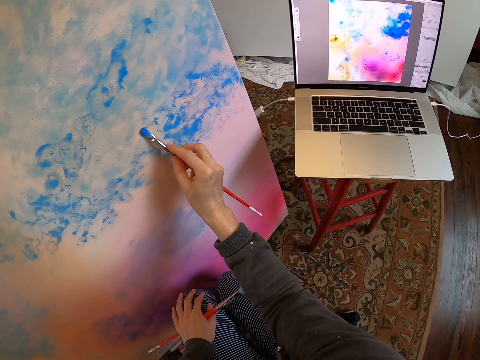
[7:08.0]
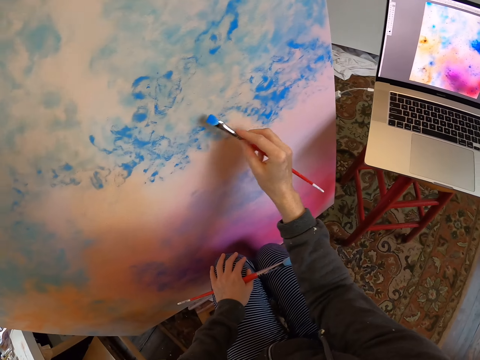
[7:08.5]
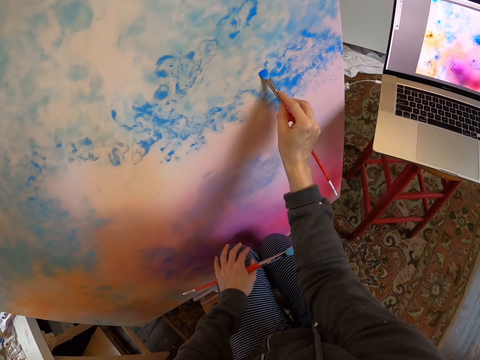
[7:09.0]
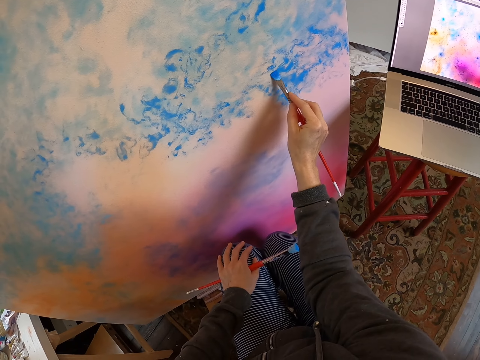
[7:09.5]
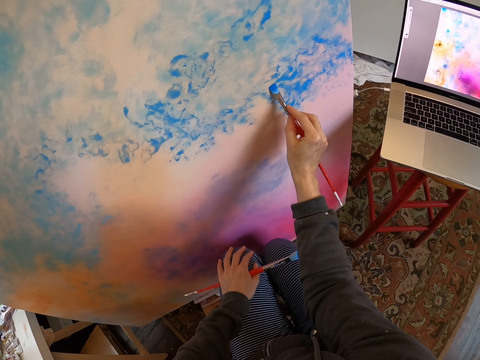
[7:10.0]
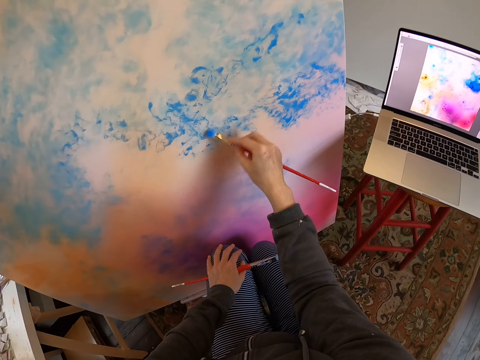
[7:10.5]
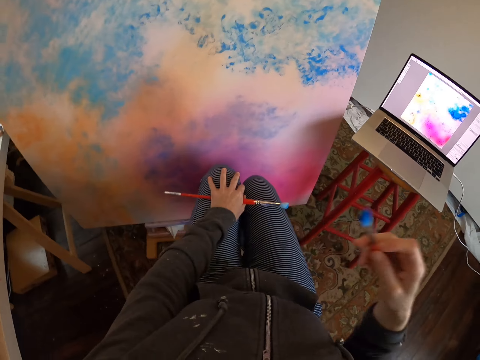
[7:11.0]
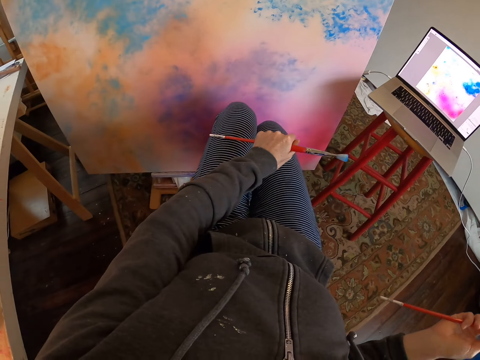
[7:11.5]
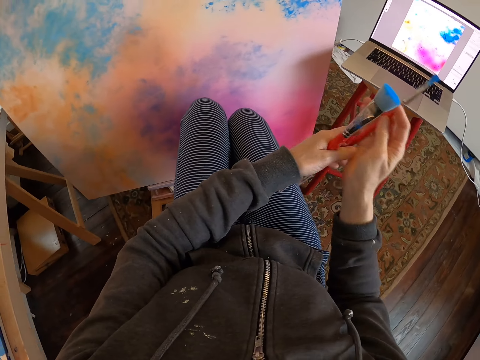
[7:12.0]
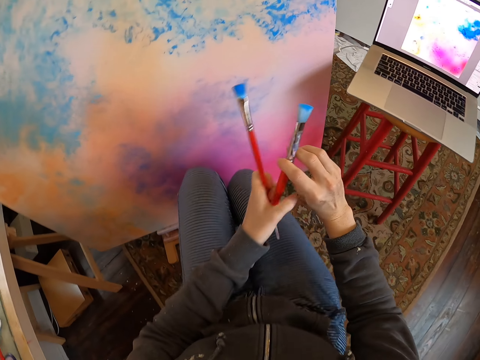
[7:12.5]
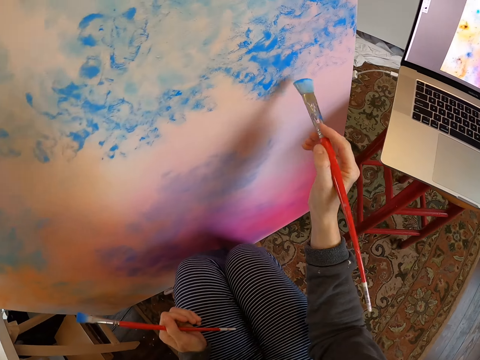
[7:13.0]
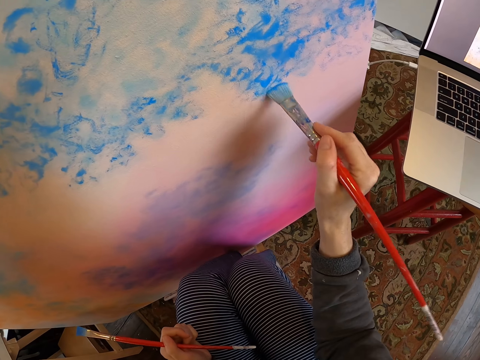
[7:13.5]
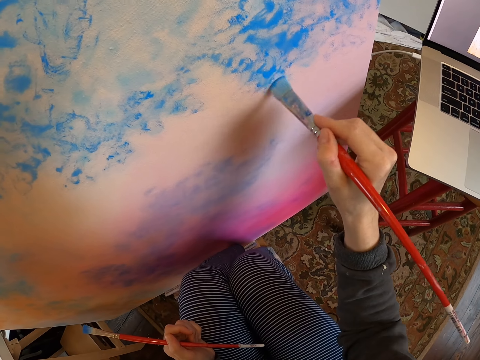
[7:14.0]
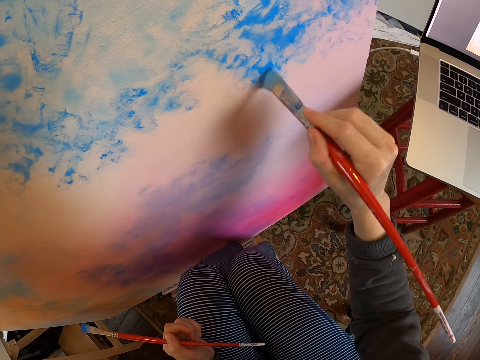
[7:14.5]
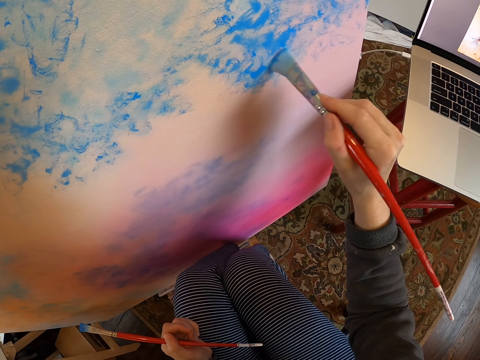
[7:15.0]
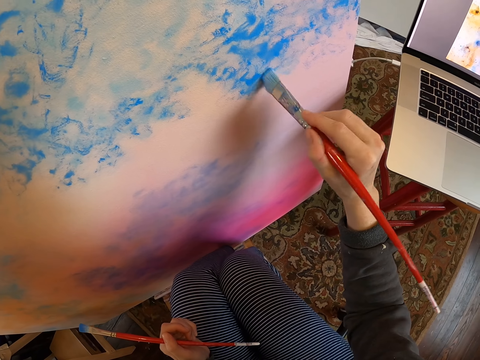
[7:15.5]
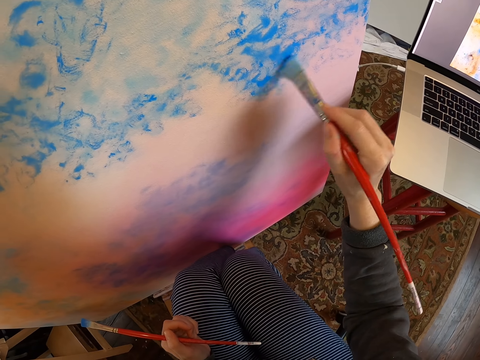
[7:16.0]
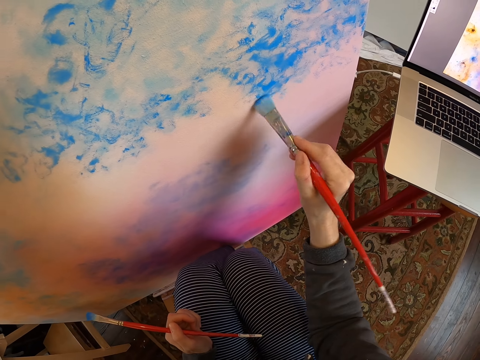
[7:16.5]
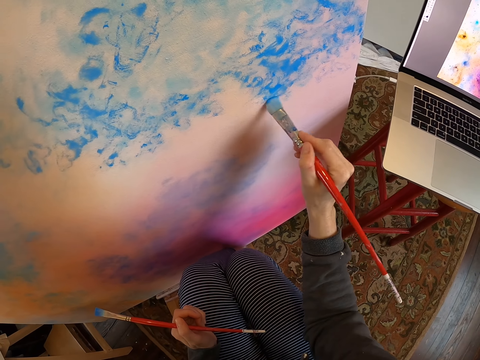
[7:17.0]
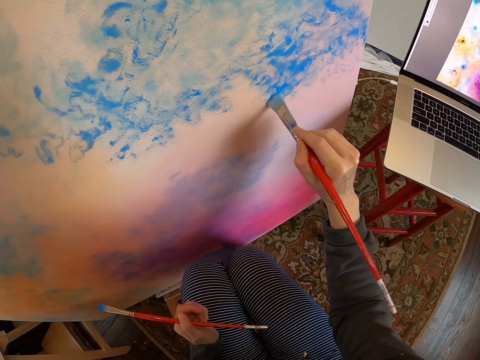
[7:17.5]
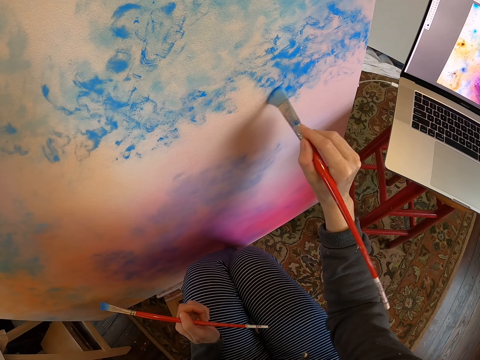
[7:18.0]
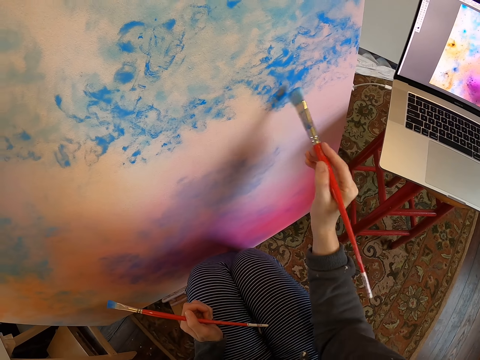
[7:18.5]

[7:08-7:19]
The camera wearer moves her hand. She picks the brush from the left hand. She paints.

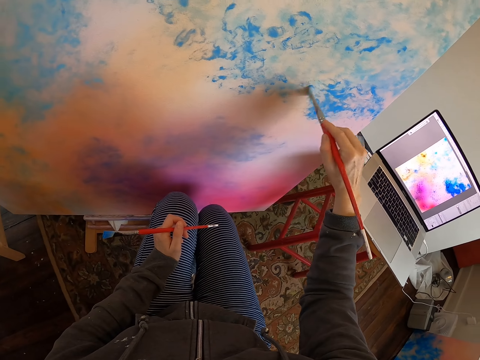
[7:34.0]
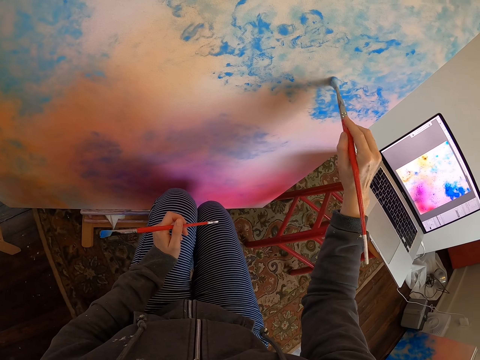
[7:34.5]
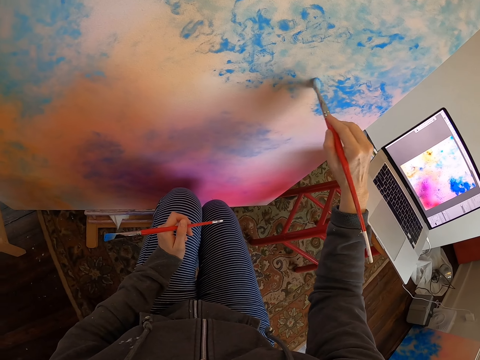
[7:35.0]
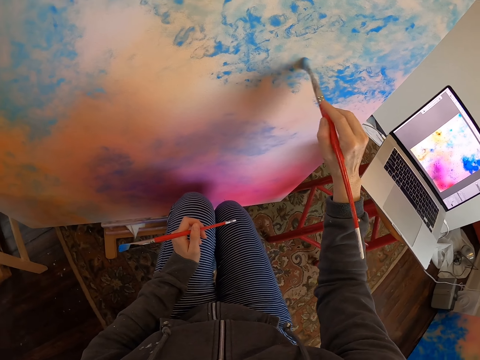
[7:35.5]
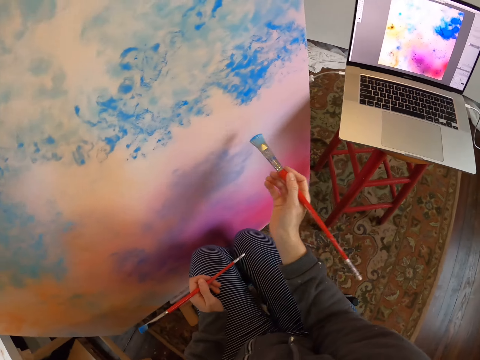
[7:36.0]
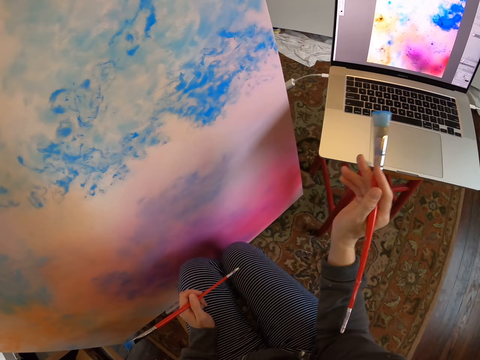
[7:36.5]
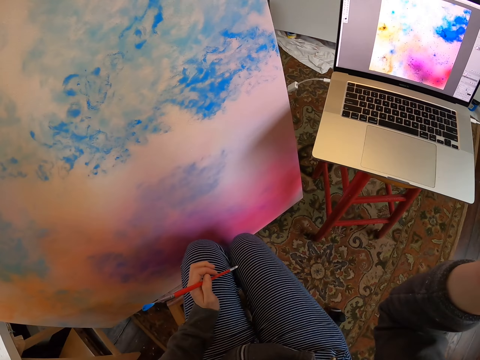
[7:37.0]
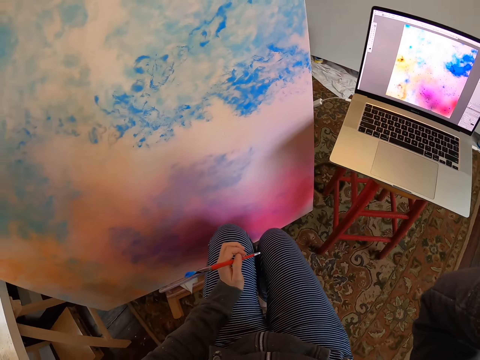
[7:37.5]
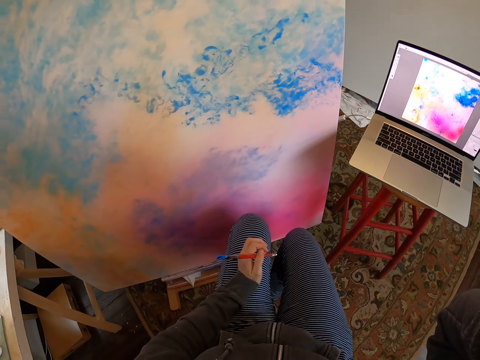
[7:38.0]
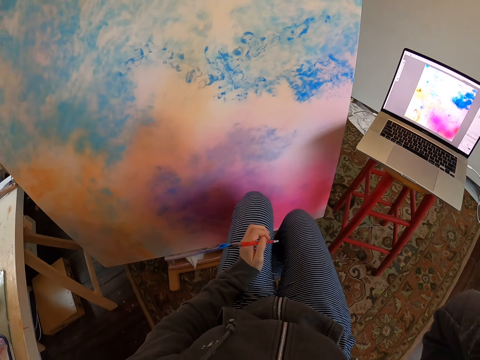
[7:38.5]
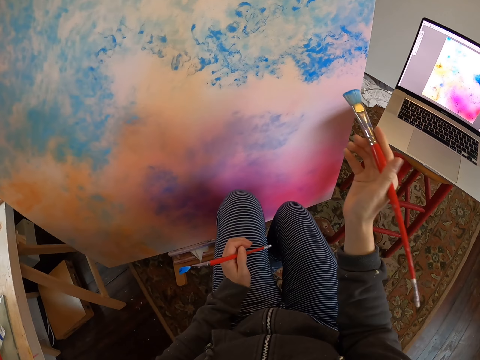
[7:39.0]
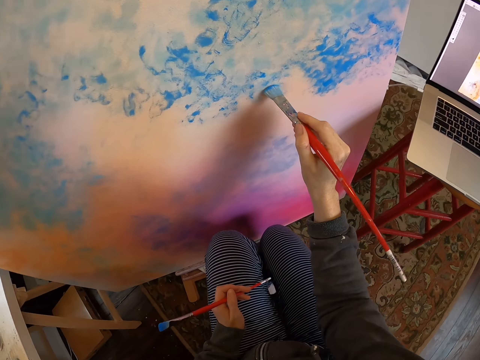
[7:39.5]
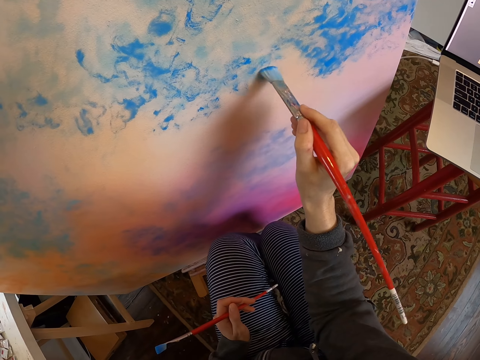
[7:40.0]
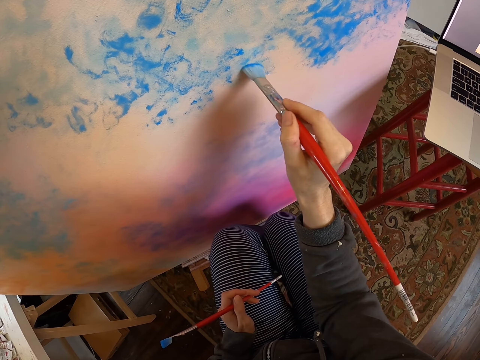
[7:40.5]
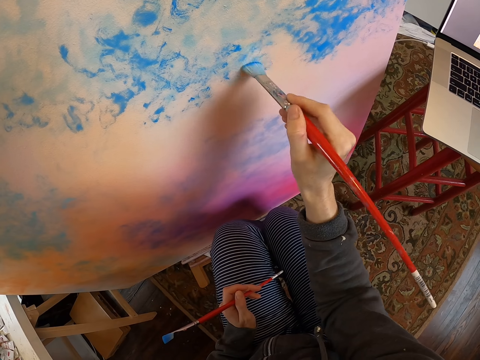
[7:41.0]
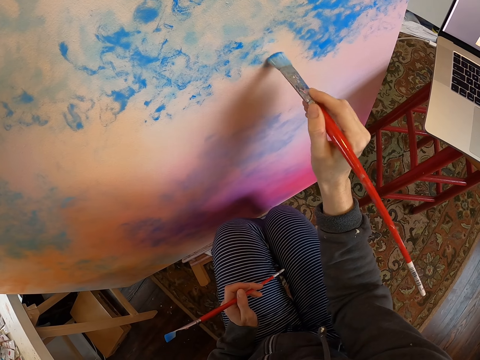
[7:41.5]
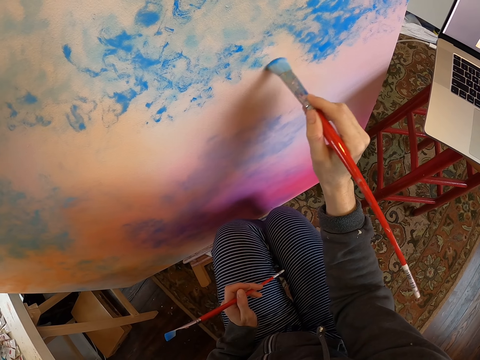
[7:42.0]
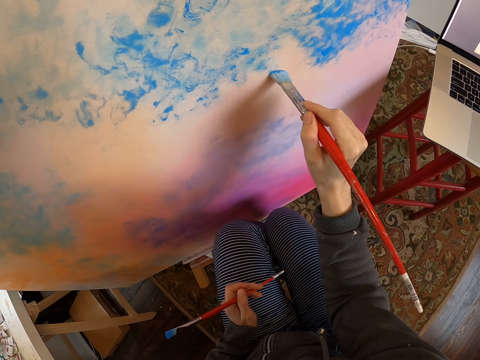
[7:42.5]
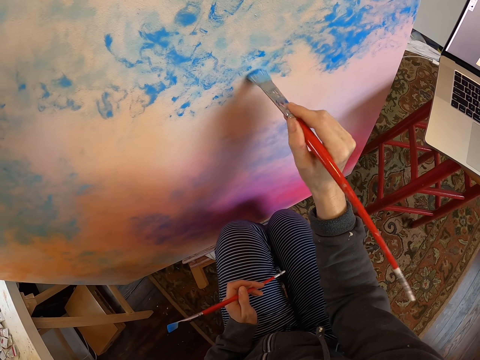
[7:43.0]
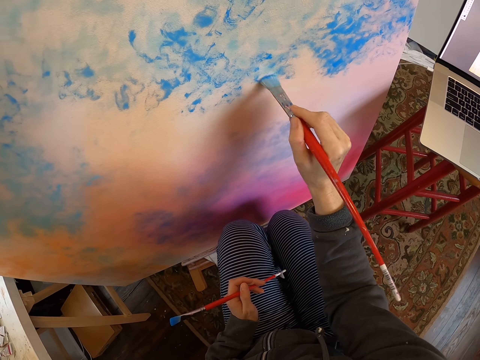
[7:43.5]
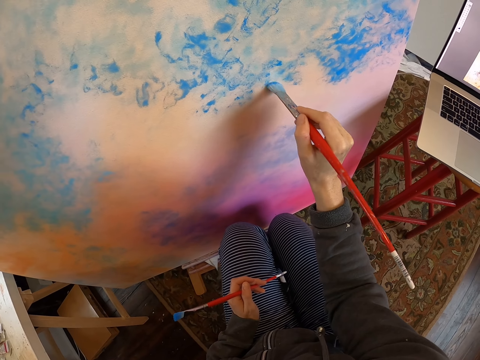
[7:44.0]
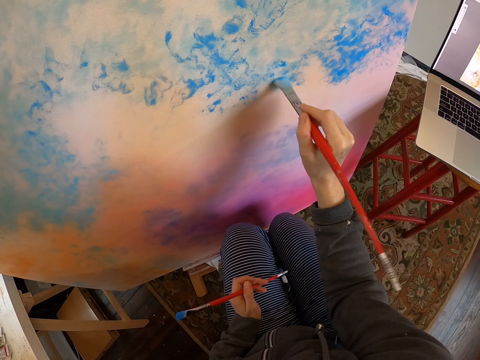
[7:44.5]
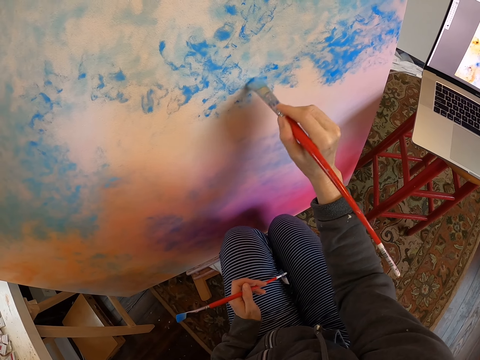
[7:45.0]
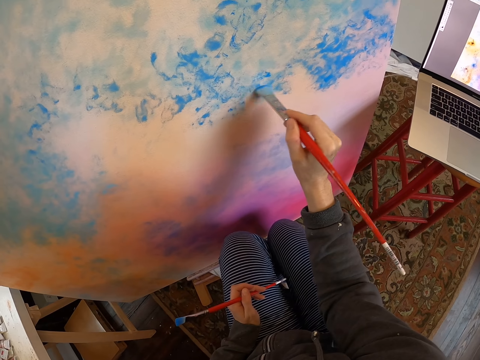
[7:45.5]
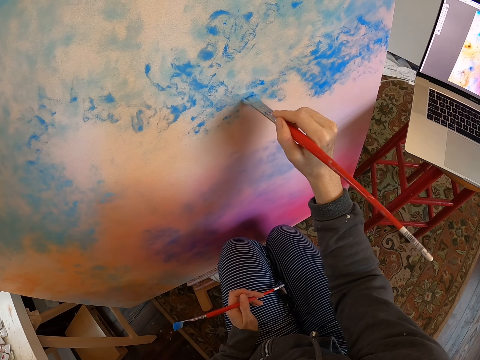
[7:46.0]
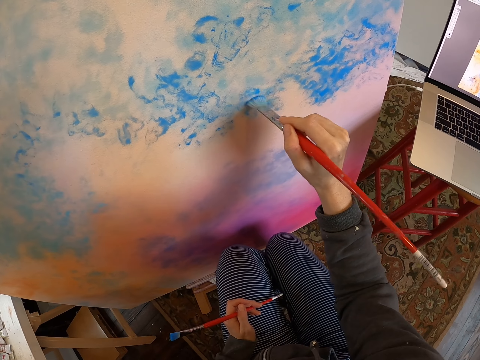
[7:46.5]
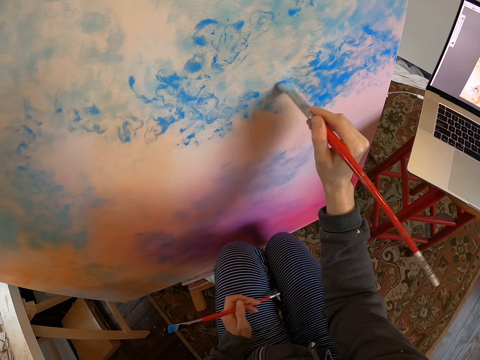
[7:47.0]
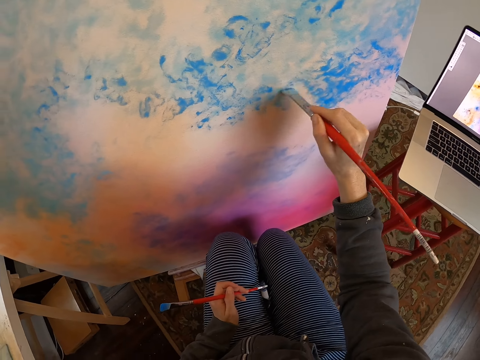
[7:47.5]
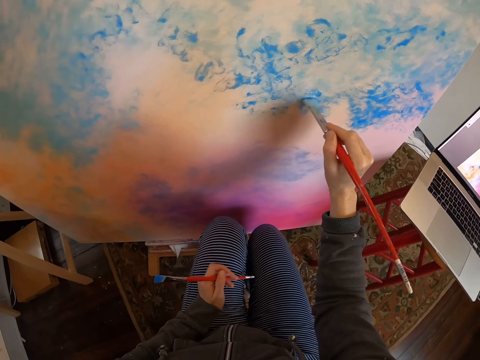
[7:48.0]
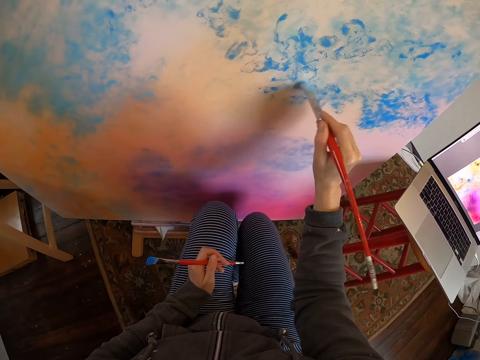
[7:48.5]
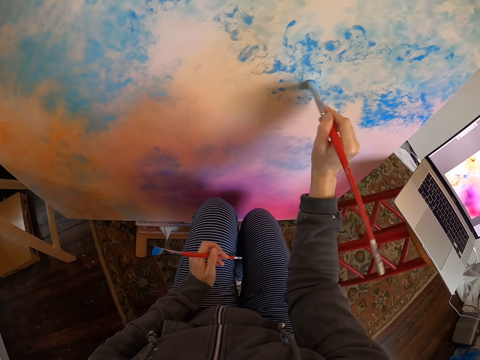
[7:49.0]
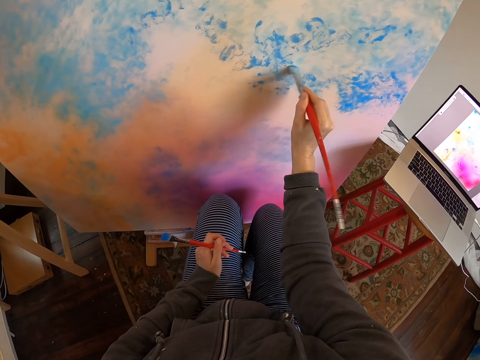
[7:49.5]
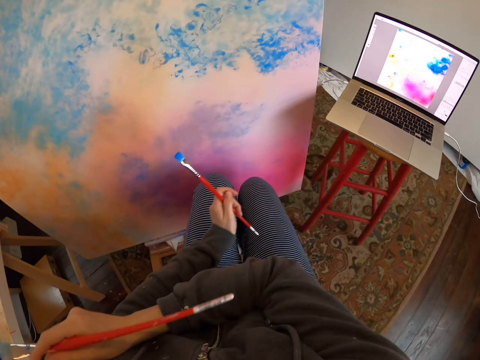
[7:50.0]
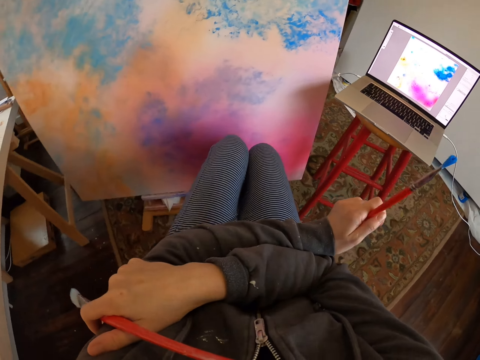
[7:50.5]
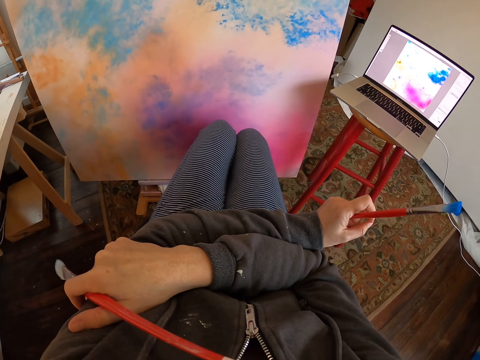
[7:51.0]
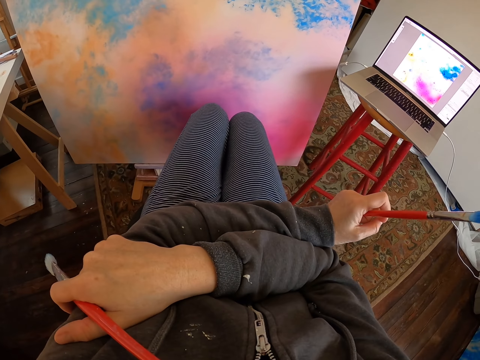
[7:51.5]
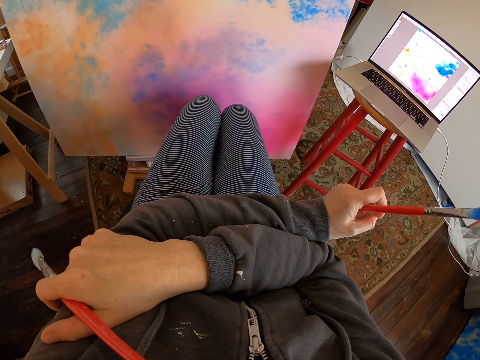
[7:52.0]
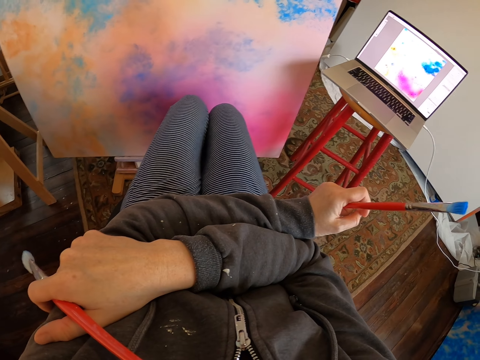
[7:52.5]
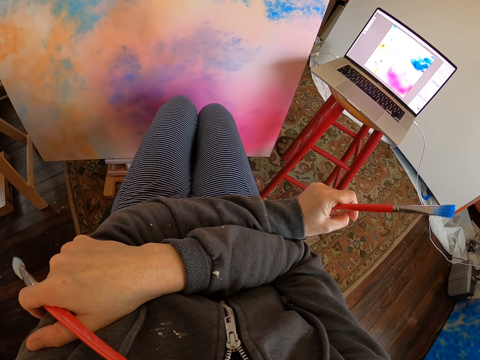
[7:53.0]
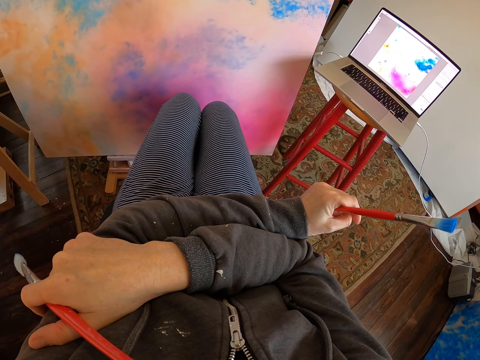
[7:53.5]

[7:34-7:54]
The camera wearer moves her hand. She lifts her right hand. She paints. She moves her hand. She holds her hands together.
